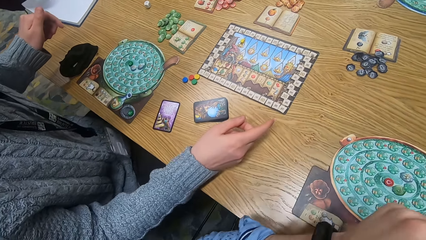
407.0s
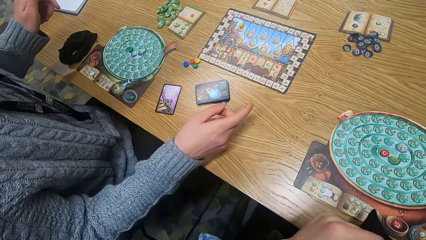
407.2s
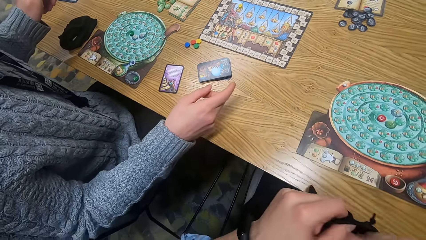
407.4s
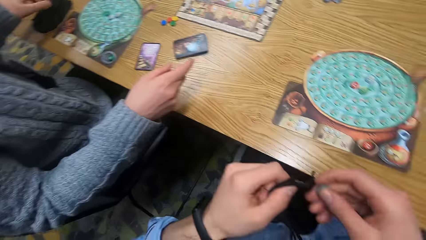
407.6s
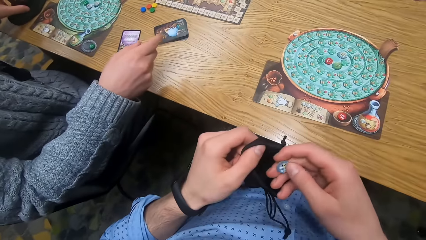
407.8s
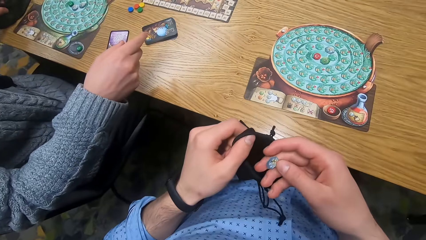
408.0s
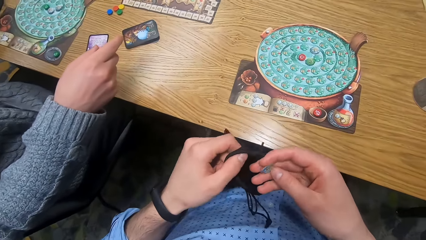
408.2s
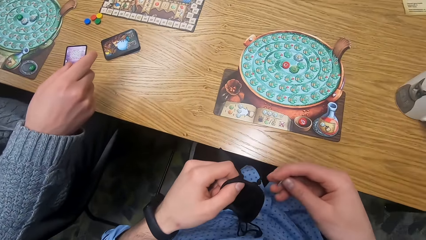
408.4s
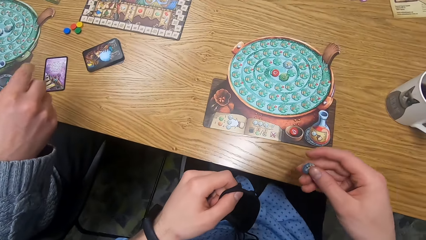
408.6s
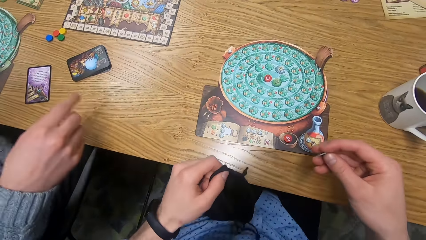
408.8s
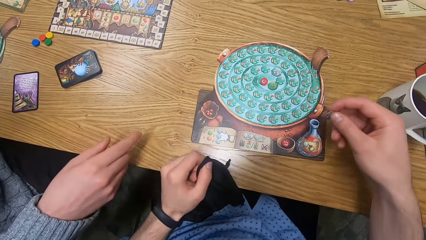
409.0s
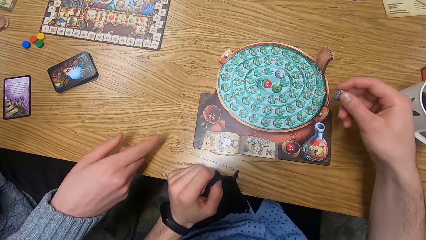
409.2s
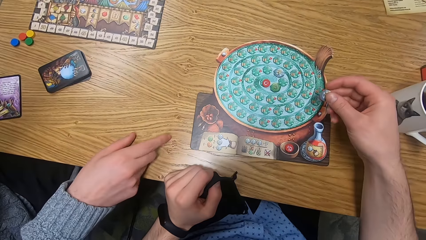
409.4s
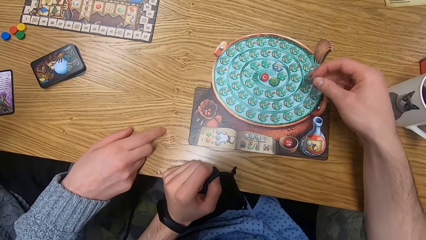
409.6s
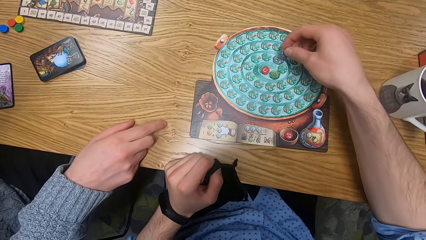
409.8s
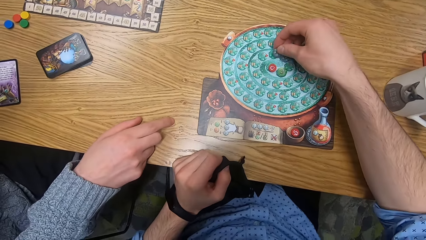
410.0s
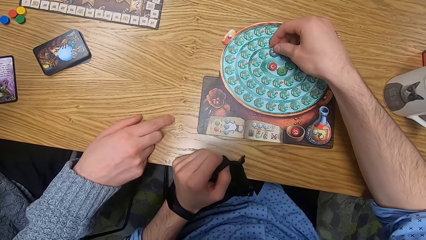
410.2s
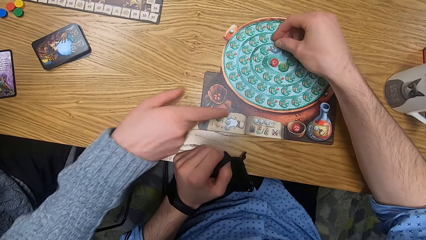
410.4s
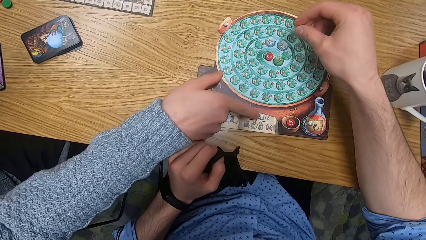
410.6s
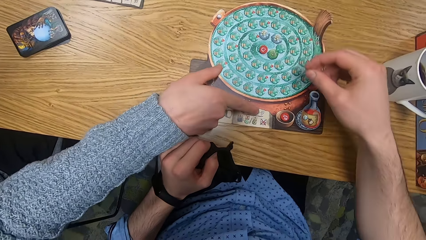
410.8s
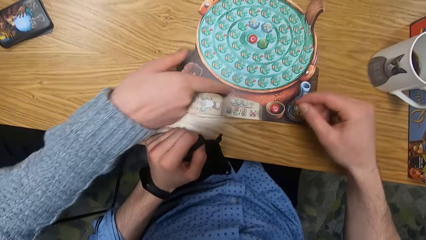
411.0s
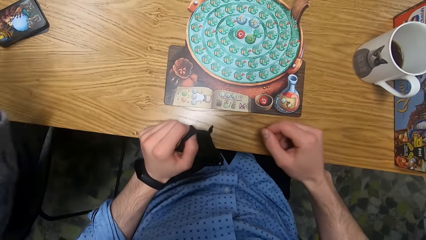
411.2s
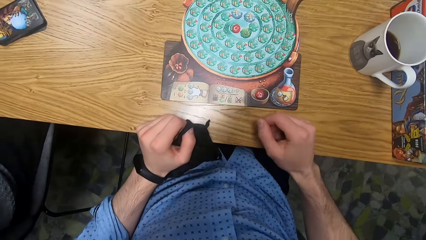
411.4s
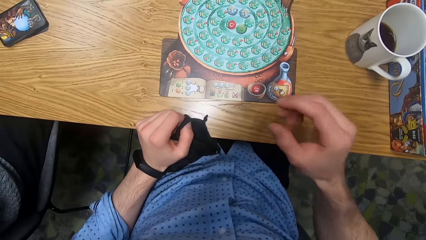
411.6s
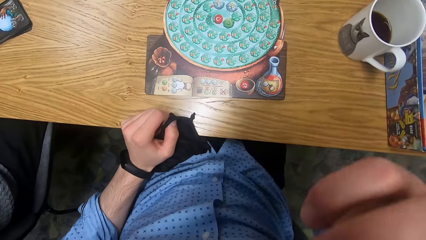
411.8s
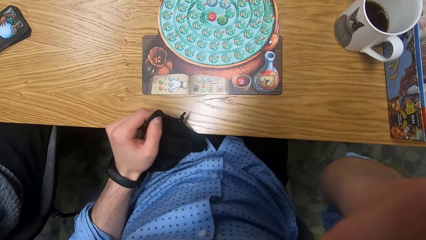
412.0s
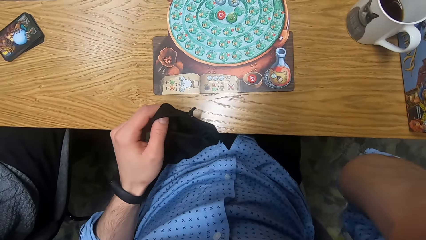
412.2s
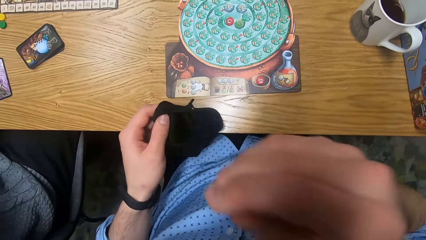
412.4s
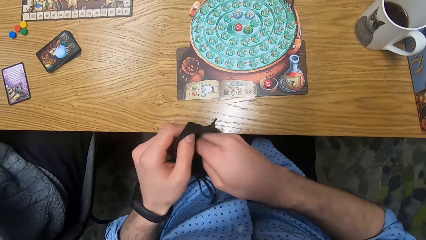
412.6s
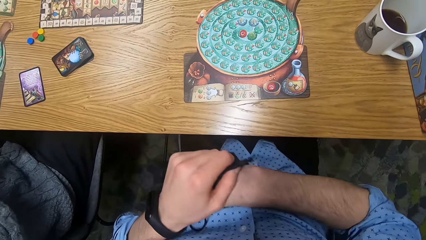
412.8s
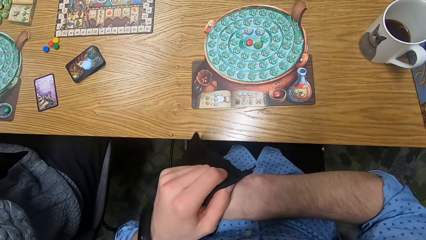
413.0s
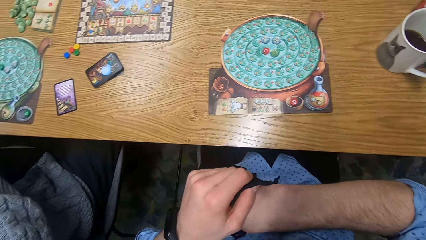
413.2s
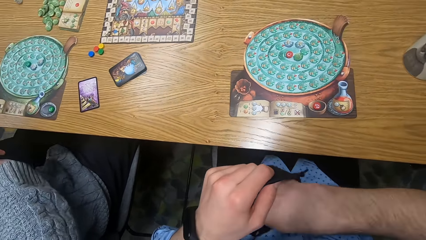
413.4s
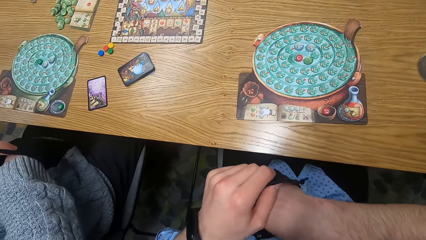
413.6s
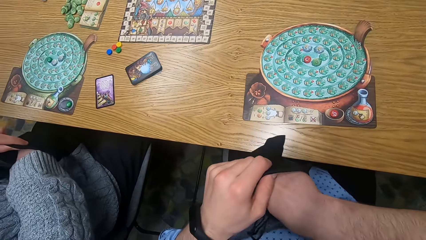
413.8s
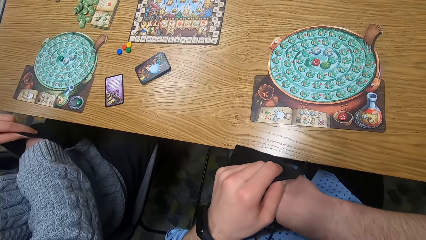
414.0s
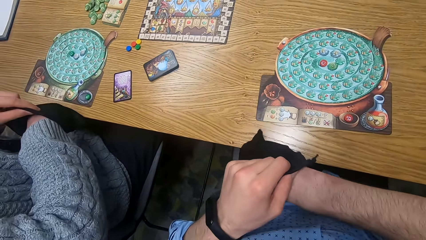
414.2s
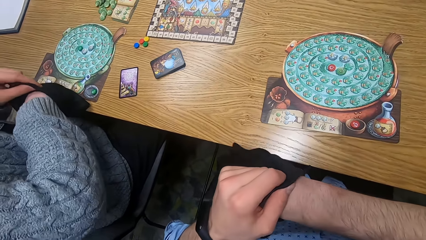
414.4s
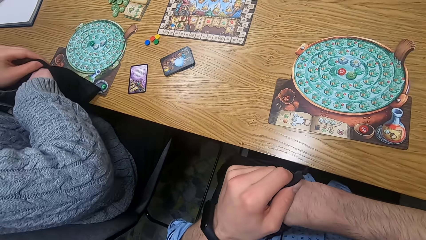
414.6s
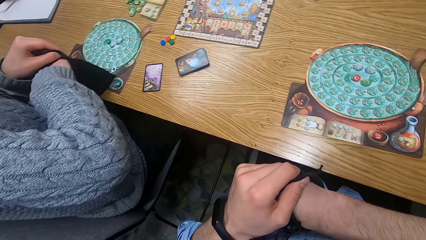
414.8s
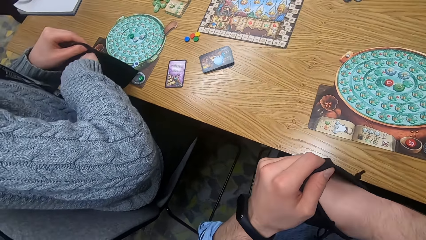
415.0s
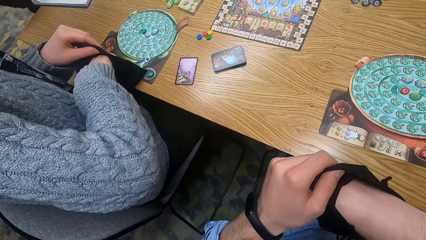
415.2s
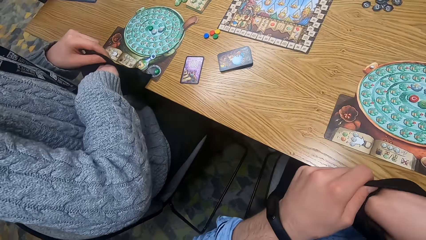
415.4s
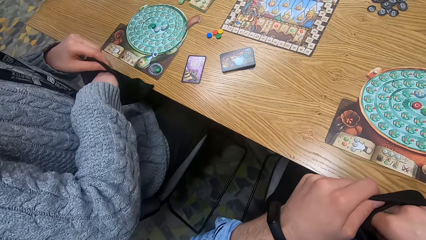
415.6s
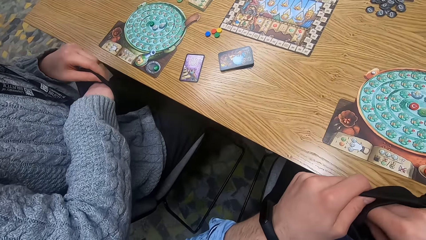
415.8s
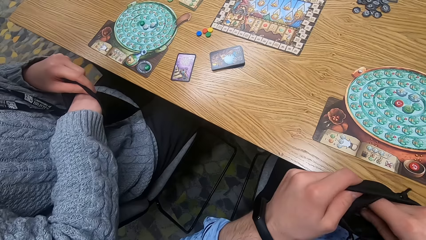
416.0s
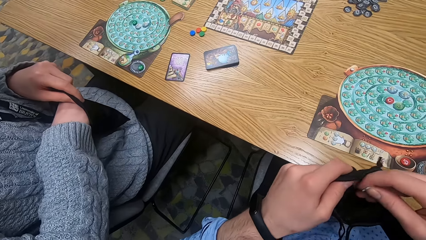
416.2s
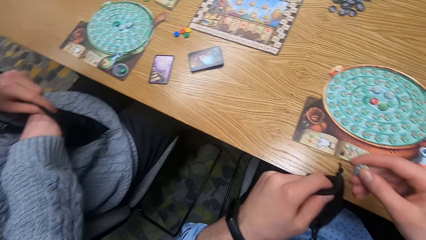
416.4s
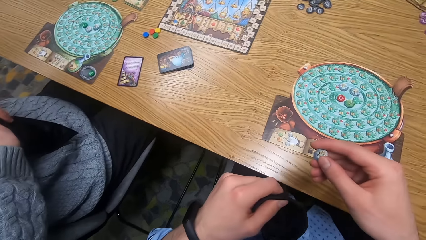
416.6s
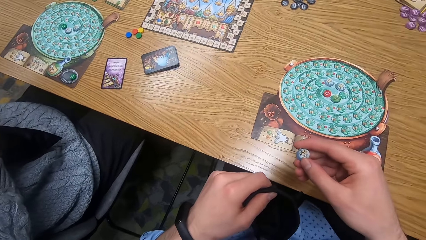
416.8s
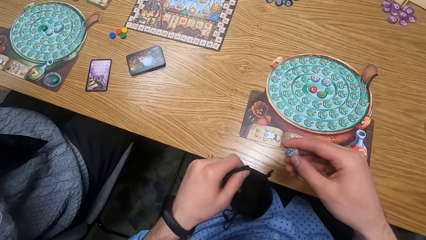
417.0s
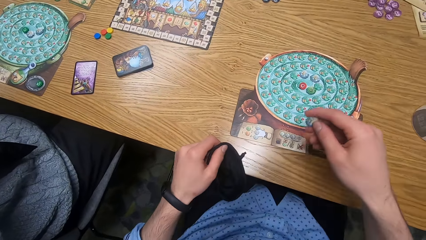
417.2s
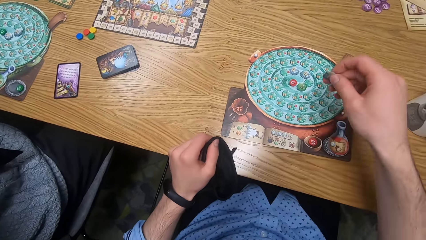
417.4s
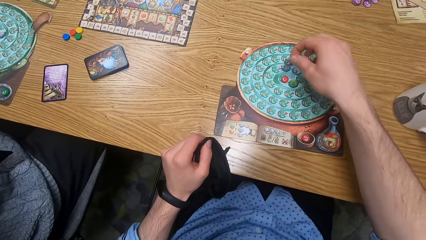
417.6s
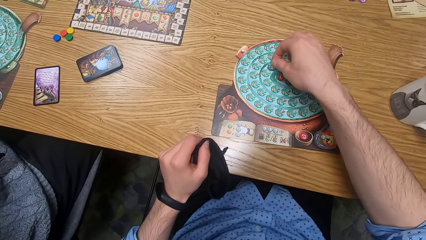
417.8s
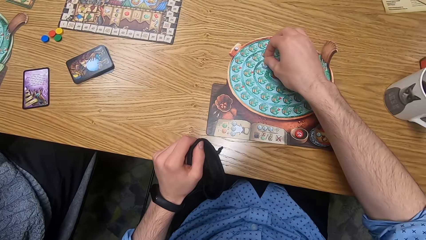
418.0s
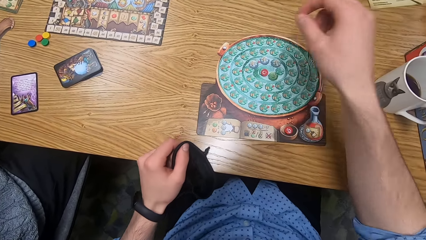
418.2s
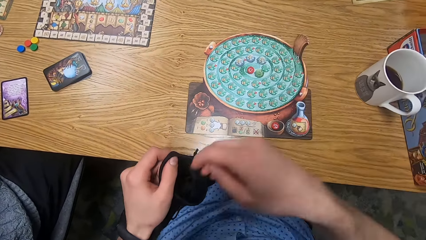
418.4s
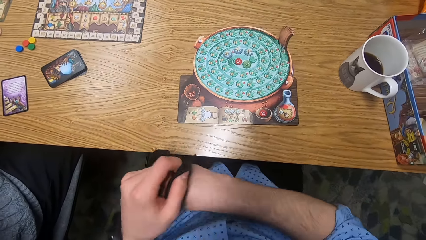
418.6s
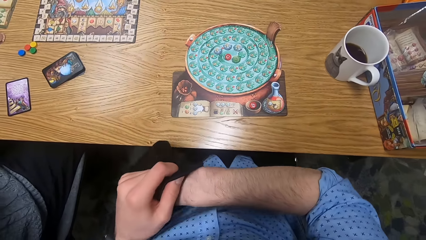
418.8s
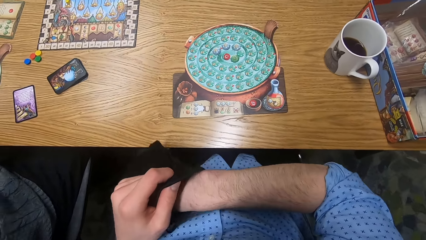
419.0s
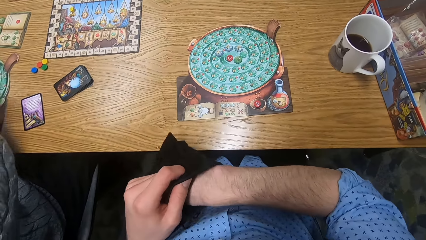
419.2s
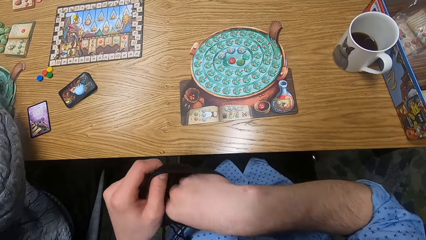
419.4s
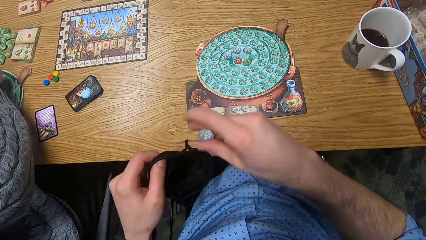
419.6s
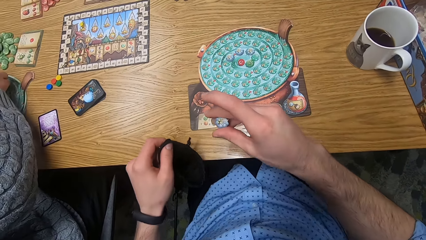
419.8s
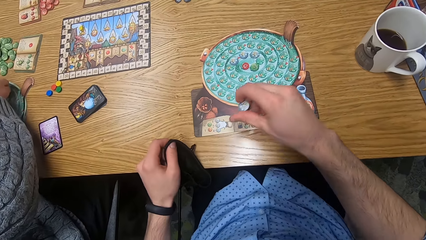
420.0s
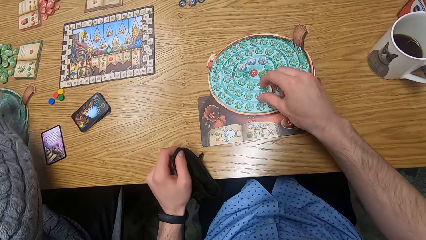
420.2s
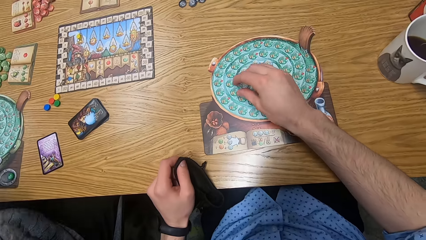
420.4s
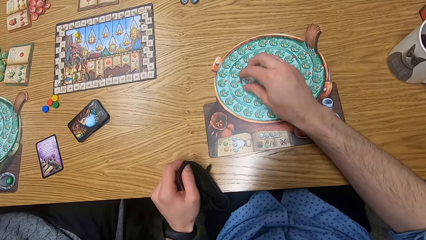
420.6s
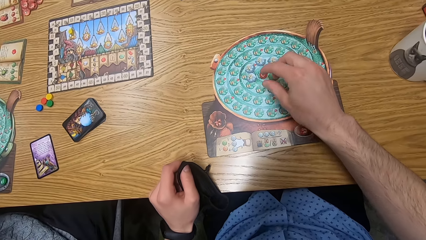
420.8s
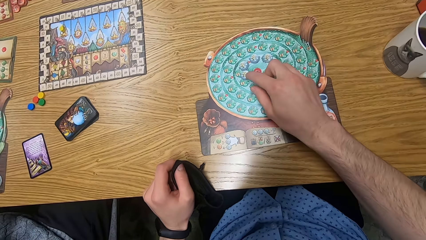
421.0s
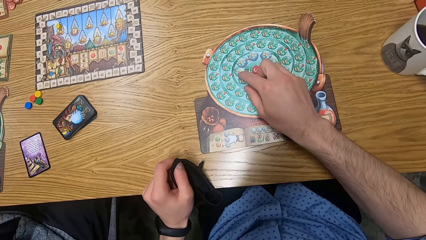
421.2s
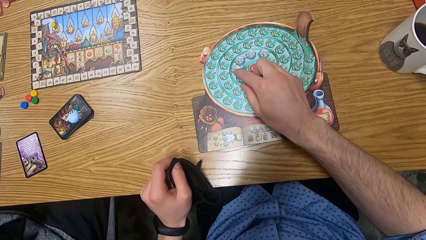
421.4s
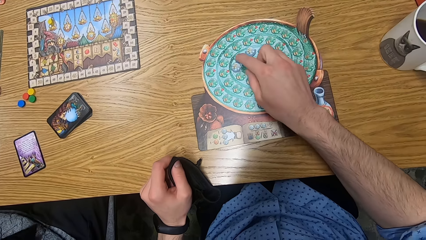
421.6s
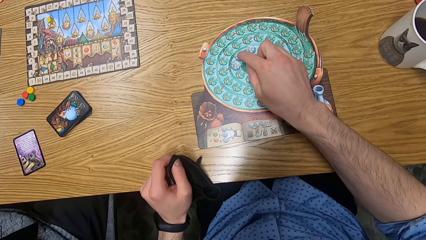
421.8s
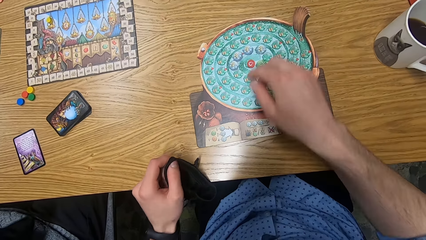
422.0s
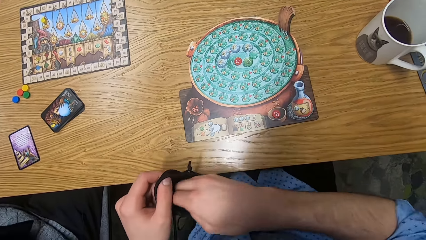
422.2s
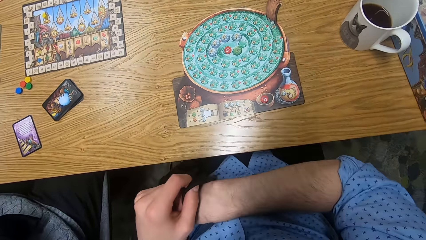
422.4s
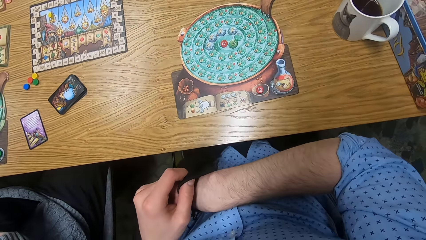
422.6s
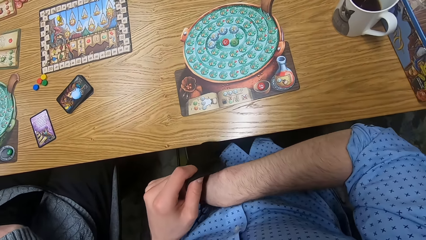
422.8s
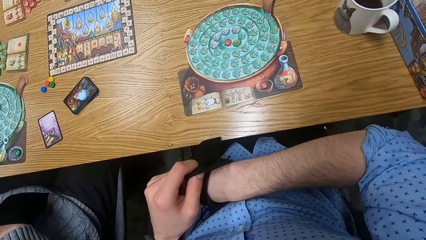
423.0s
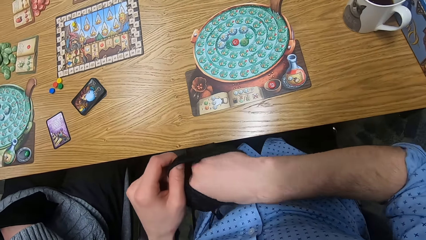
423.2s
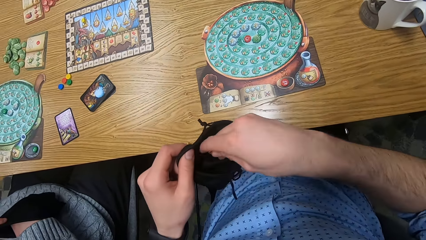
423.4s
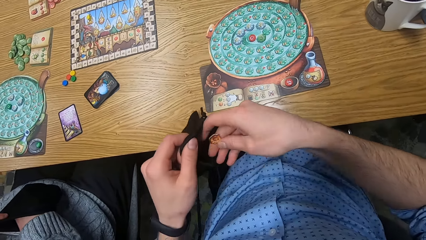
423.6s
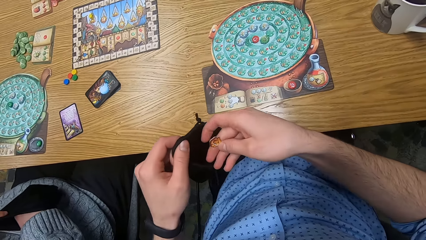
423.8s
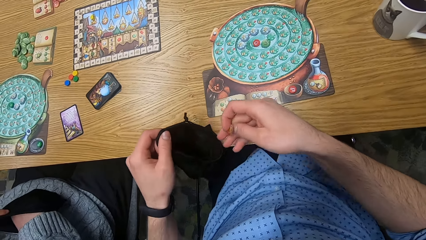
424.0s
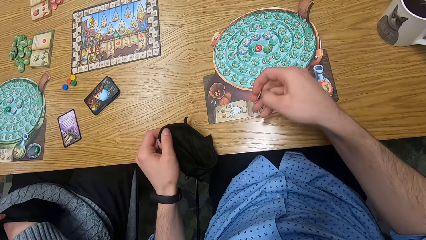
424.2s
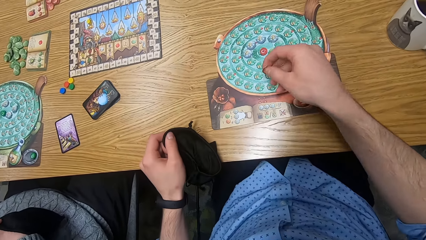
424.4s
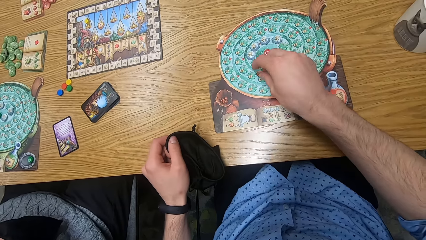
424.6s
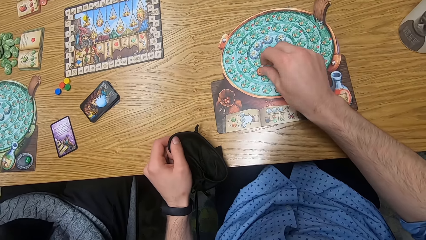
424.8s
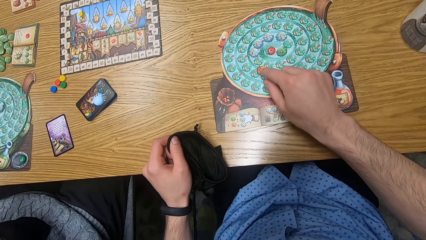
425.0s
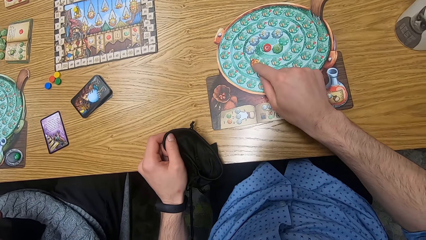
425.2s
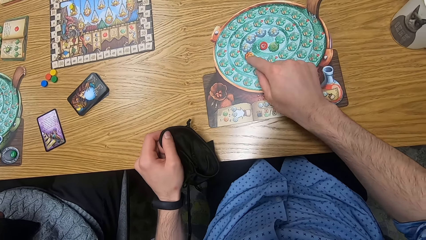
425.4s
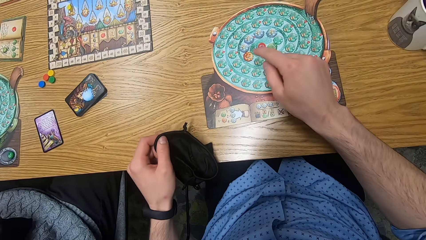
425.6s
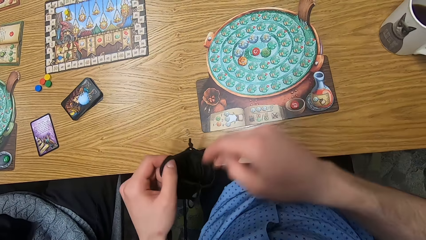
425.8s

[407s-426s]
The camera wearer brings out a chip from the player bag with his right hand. He places the chip on the player board on the table with his right hand. A man points at something. The camera wearer touches his face with his right hand. He puts his right hand inside the player bag. He brings out a chip from the player bag with his right hand. He places the chip on the player board on the table with his right hand. He puts his right hand inside the player bag. The woman places a chip on the player board on the table with her right hand. The camera wearer brings out a chip from the player bag with his right hand. The woman puts her right hand inside the player bag. The camera wearer places the chip on the player board on the table with his right hand. He adjusts the chips on the player board on the table with his right hand. He puts his right hand inside the player bag. He brings out a chip from the player bag with his right hand. He places the player bag on the table with his left hand. The woman brings out a chip from the player bag with her right hand. The camera wearer places the chip on the player board on the table with his right hand.
